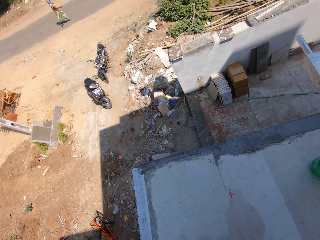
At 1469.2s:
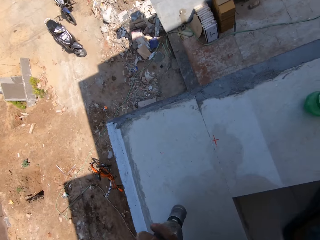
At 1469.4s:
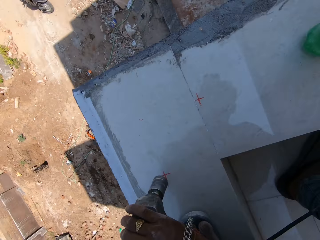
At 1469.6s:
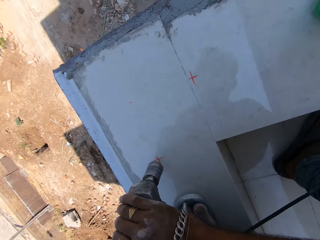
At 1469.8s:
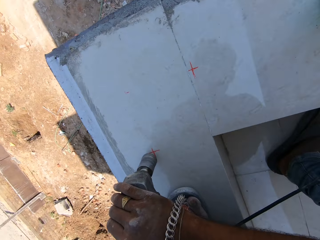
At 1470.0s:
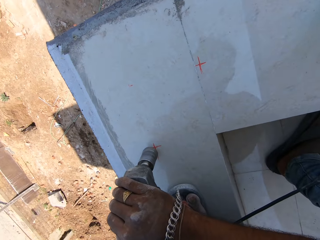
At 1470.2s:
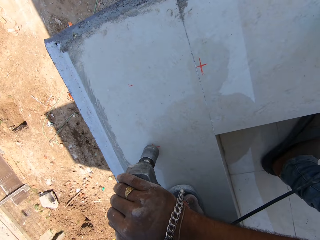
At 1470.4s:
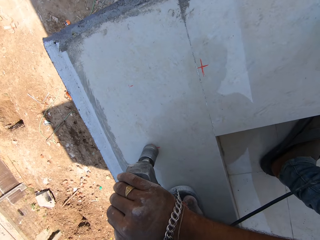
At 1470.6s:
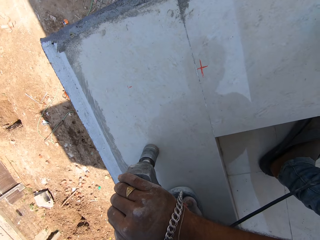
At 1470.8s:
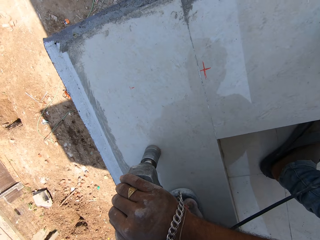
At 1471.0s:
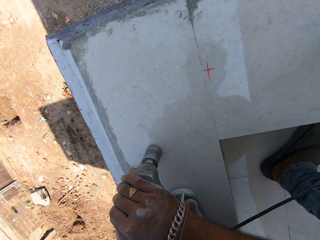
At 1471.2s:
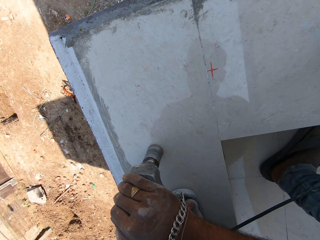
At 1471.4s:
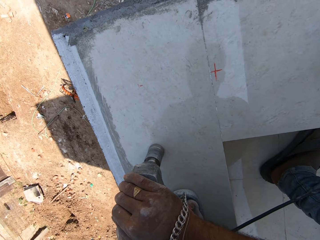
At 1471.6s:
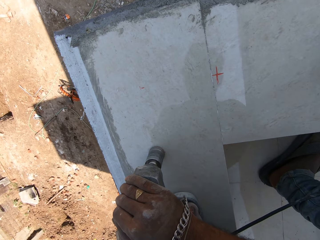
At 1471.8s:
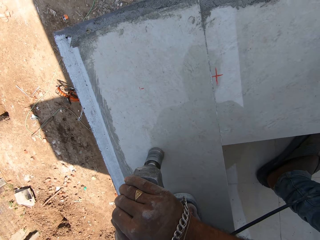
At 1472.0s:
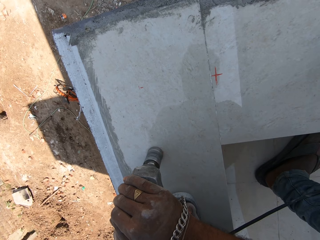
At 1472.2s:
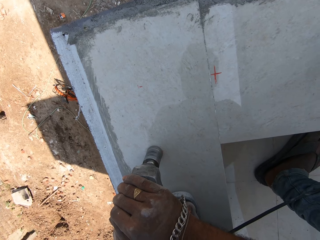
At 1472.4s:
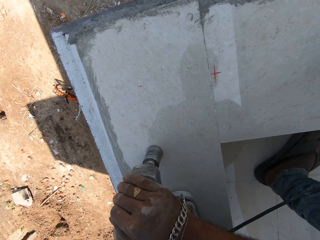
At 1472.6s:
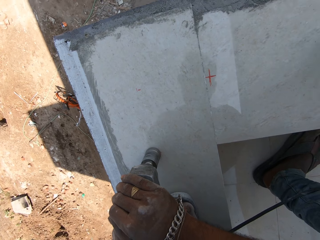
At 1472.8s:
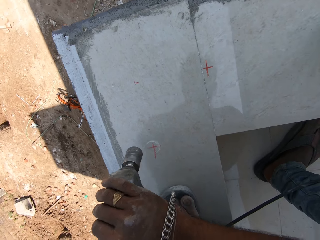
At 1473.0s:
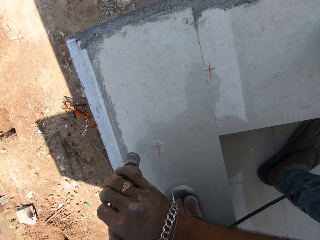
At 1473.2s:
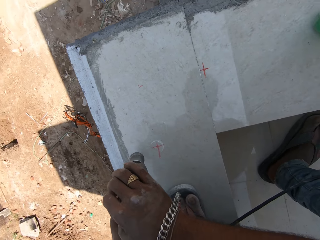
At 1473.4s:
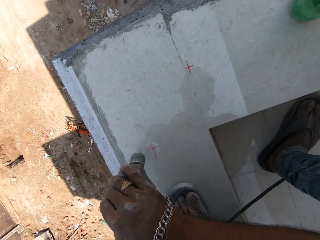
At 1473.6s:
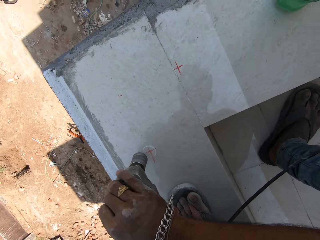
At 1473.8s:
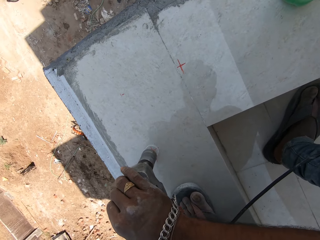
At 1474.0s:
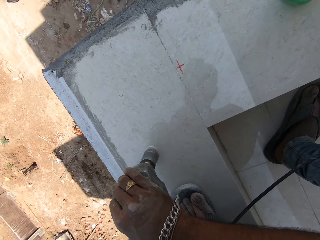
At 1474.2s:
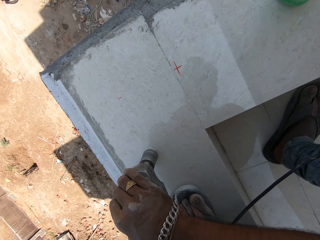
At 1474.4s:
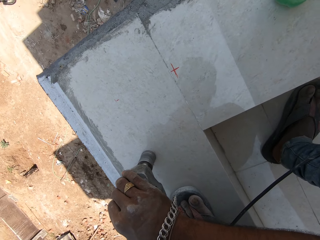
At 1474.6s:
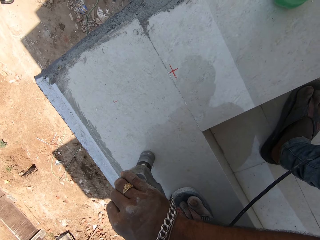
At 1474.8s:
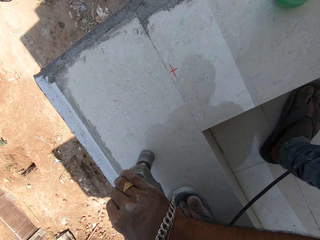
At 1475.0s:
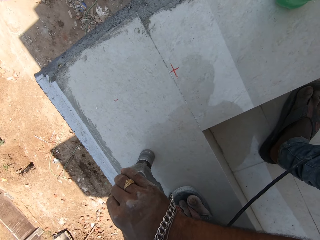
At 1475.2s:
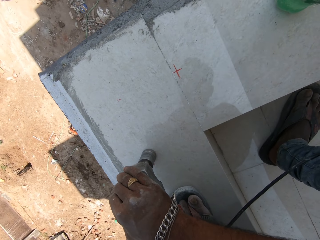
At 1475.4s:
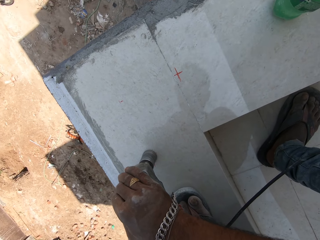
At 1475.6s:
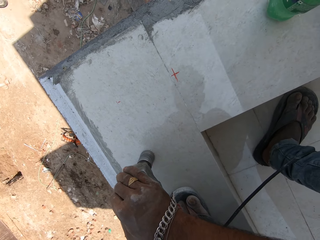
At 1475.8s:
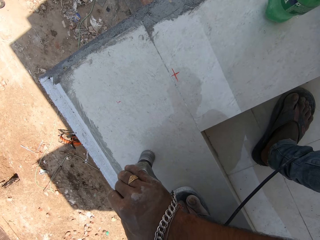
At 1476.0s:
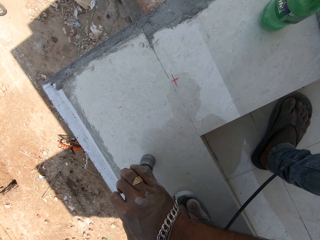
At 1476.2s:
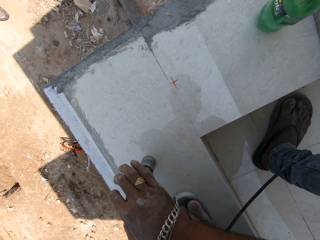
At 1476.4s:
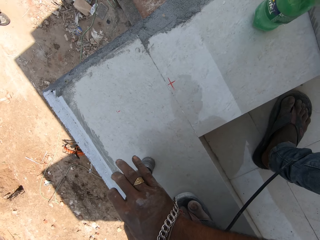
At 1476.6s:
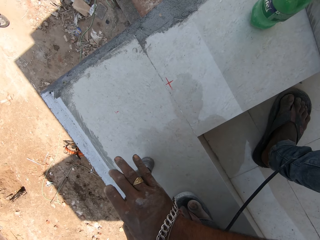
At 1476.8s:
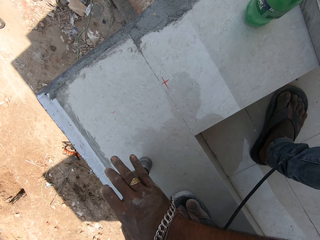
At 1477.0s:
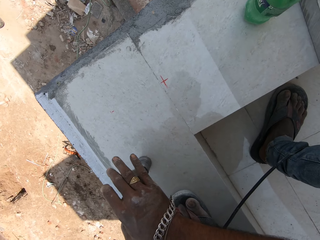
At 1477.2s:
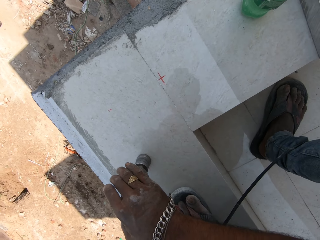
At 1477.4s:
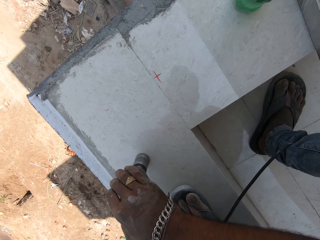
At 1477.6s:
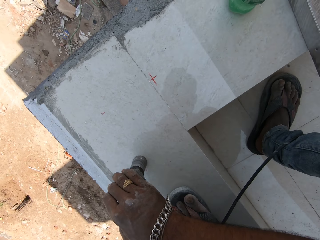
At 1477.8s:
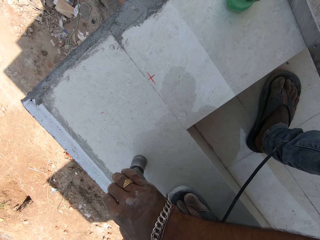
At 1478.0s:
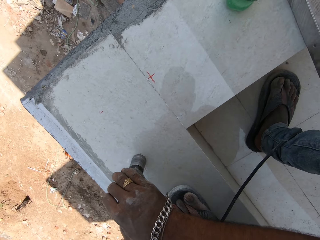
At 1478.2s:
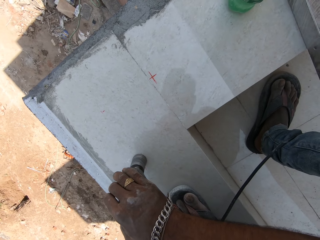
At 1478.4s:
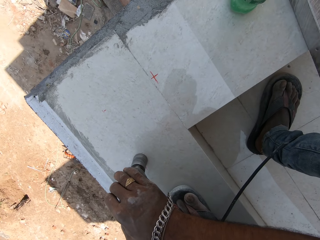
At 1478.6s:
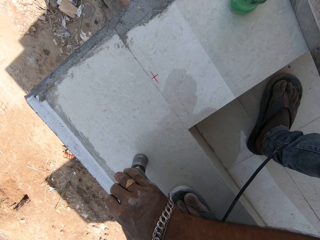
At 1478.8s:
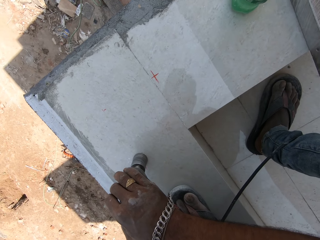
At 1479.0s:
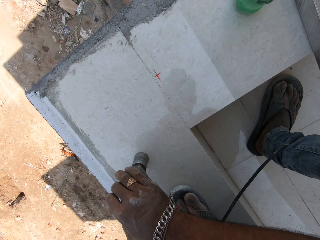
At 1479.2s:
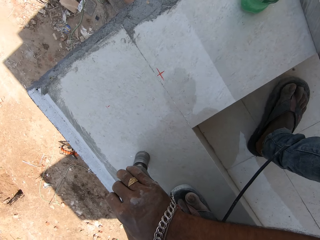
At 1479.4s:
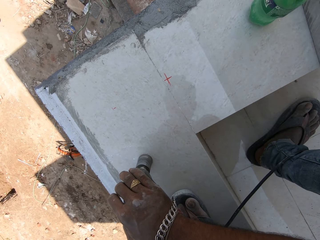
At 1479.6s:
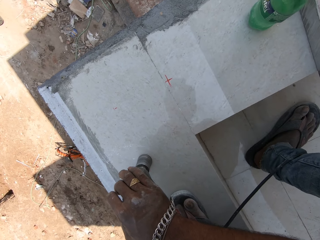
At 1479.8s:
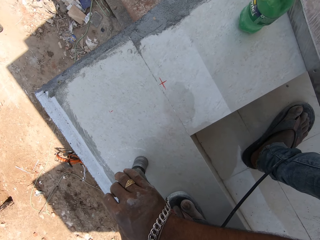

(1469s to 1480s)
The camera wearer drills the tiled pavement with the tile driller in his hands. He drills a hole on the building with the power drill.

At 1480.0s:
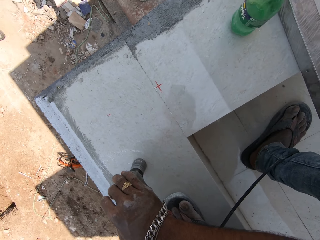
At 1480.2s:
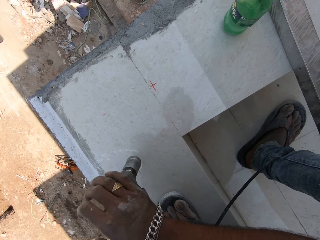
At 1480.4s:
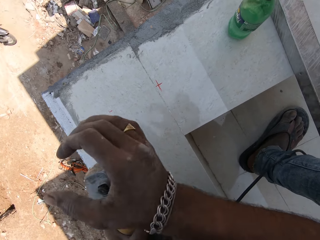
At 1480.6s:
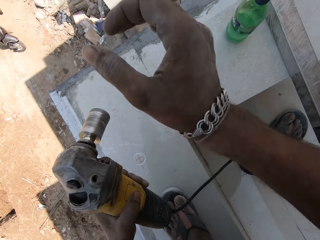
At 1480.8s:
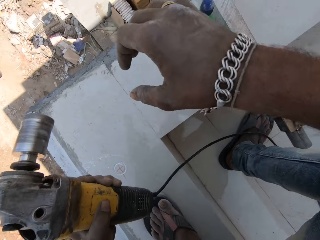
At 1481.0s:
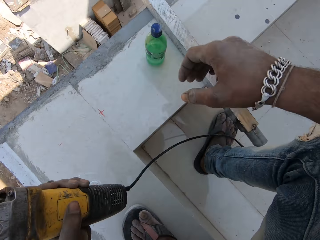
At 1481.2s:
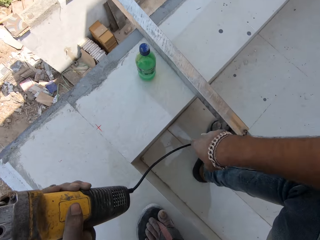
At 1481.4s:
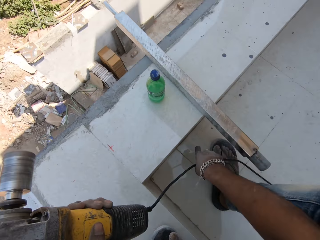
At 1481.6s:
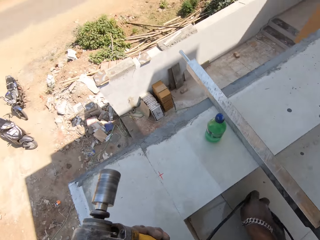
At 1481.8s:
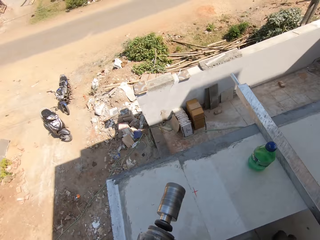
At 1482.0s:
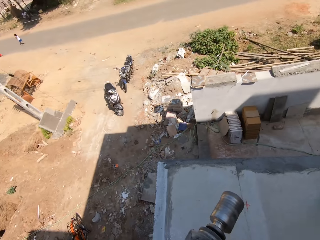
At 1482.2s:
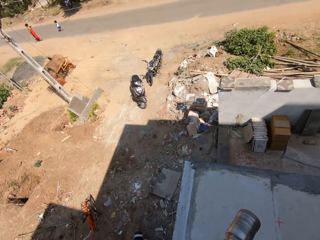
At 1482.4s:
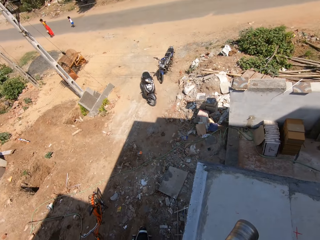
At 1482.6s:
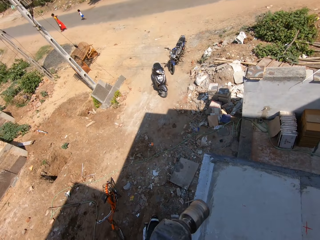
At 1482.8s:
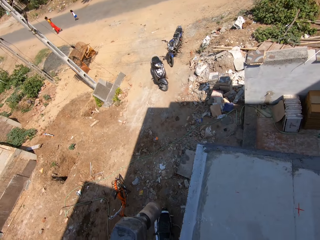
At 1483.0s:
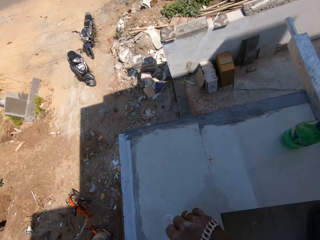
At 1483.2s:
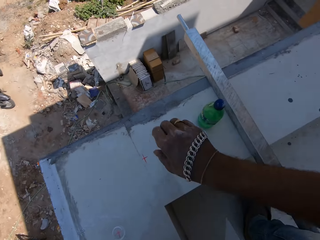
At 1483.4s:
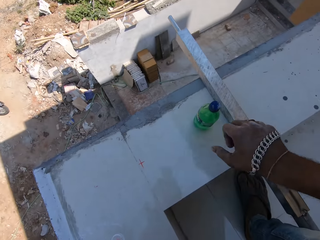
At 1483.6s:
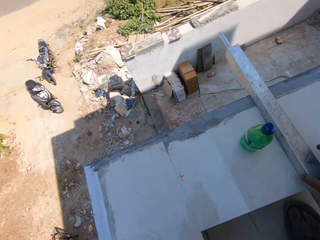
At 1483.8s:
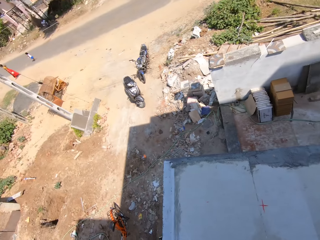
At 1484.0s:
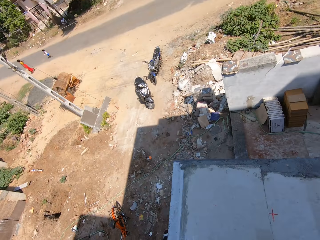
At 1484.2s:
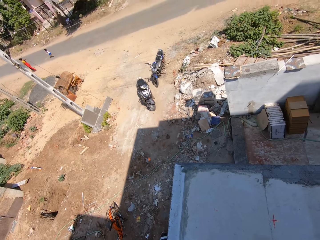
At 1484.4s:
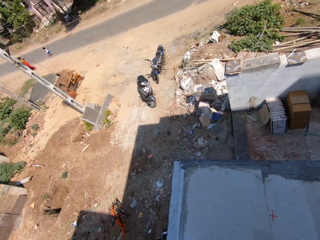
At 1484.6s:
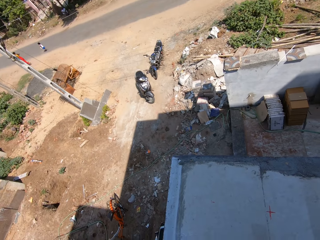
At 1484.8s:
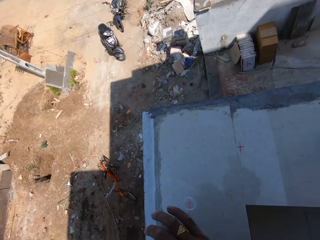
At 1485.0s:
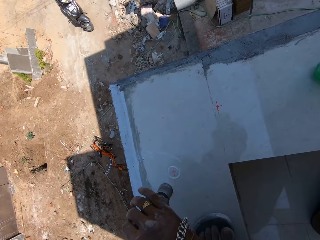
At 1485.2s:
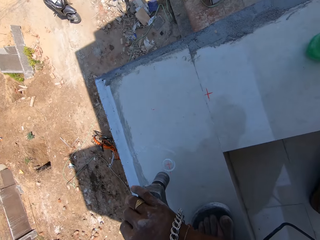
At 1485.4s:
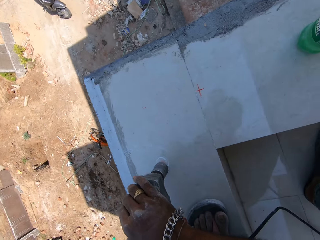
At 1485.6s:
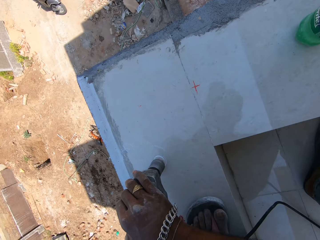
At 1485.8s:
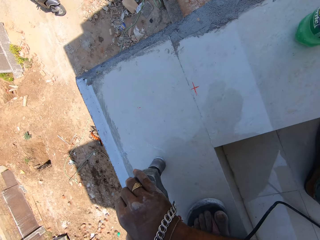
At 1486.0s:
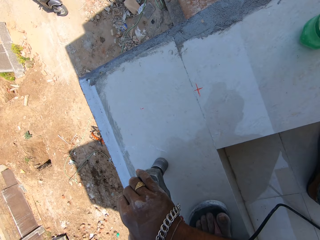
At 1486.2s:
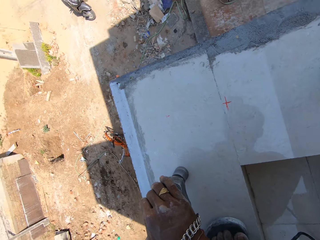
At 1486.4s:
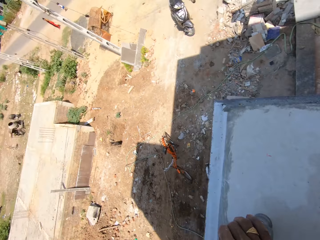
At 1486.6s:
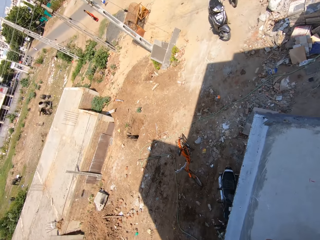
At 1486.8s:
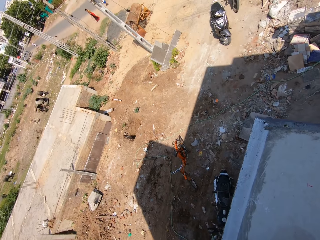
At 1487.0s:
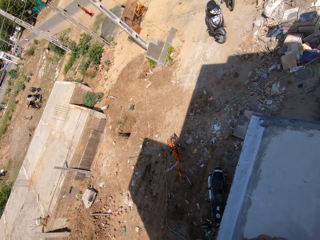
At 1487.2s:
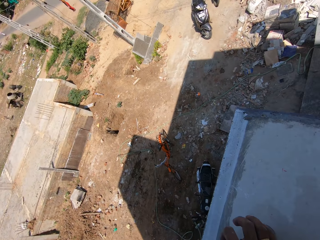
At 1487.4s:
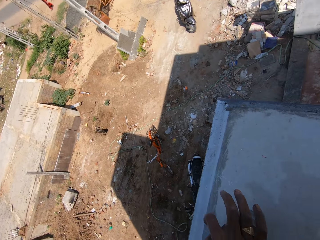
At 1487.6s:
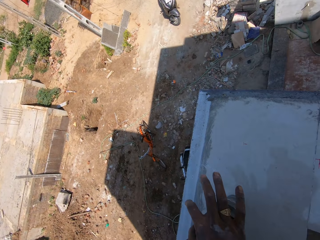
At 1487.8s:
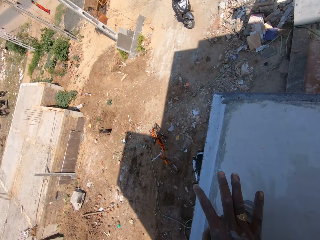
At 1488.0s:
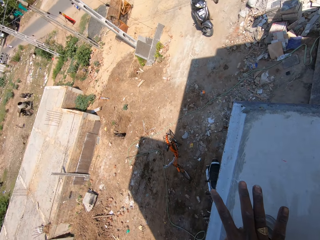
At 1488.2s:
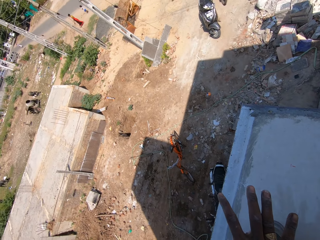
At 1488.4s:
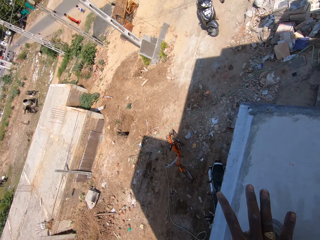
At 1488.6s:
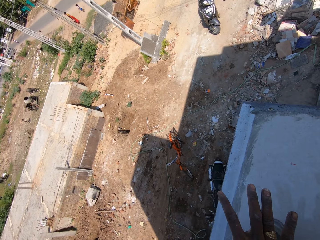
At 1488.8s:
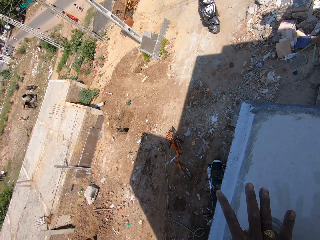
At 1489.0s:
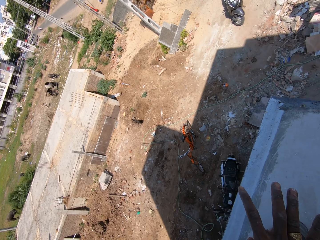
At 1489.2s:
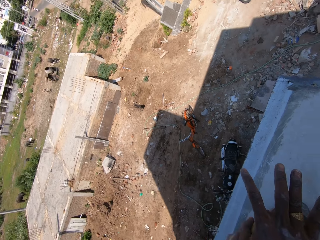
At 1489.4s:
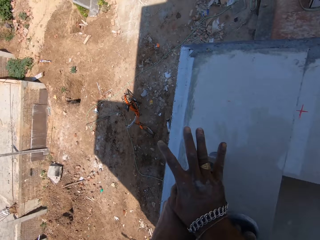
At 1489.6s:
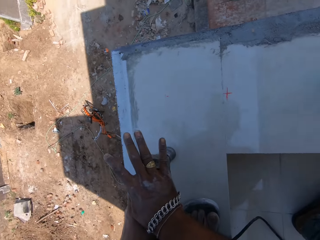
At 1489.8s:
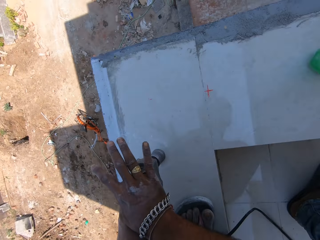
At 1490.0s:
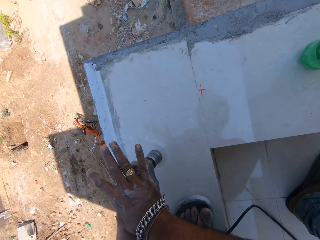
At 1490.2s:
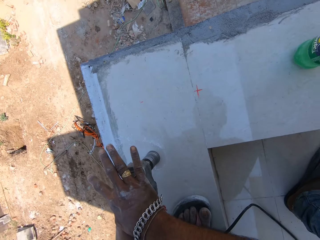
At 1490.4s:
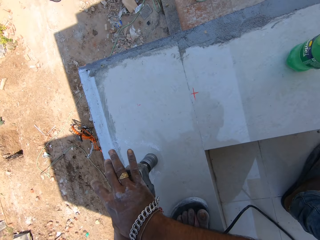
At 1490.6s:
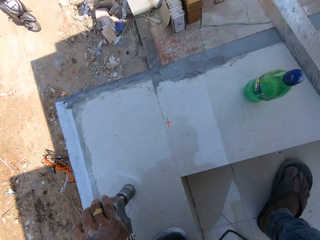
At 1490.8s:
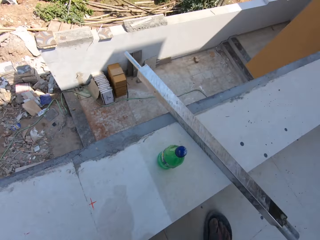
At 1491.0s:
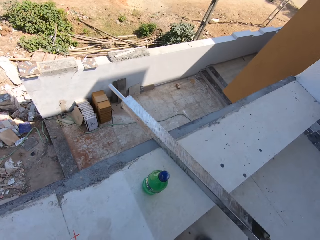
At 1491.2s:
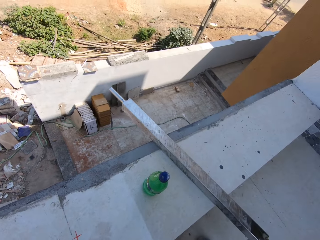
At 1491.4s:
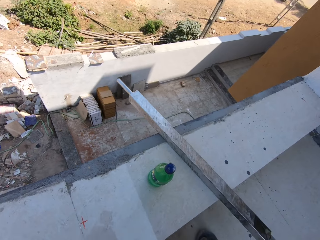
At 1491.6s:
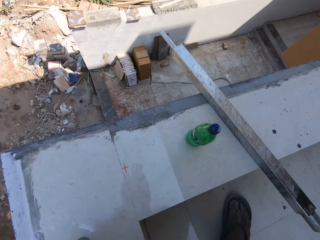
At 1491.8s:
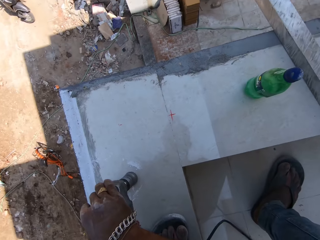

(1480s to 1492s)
The camera wearer pulls the tile driller cord with his right hand. He adjusts the drill wire. He holds the tile driller with both hands. He drills the tiled pavement with the tile driller in his hands.
